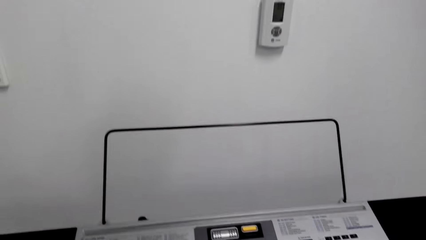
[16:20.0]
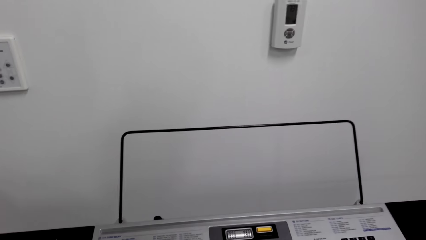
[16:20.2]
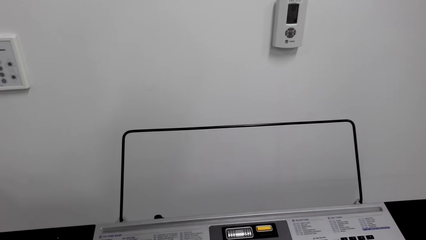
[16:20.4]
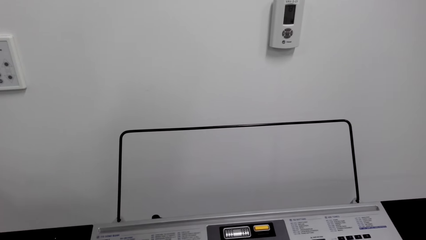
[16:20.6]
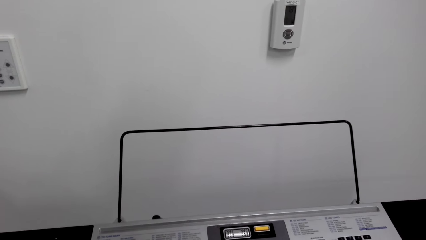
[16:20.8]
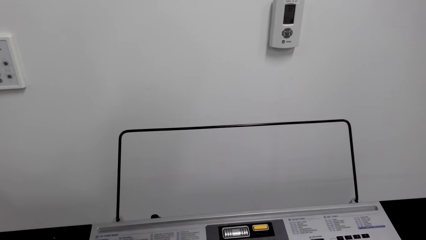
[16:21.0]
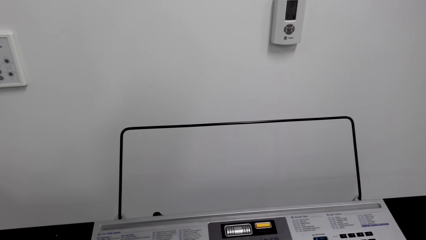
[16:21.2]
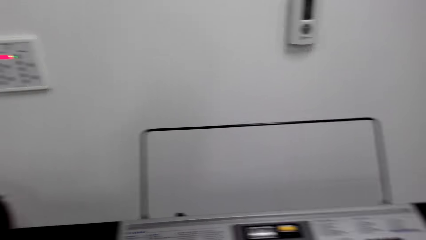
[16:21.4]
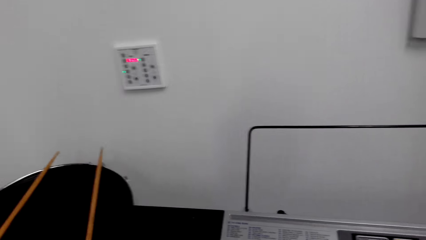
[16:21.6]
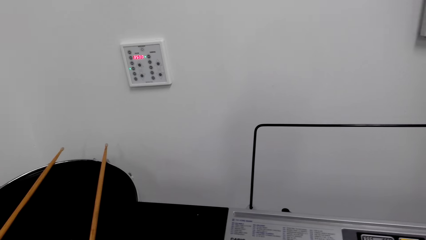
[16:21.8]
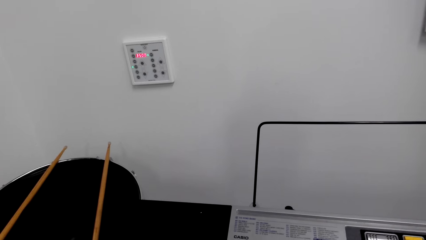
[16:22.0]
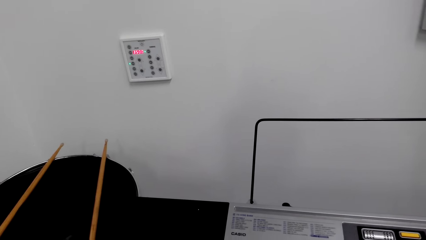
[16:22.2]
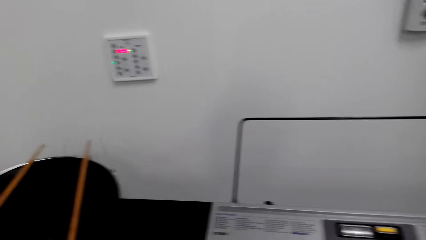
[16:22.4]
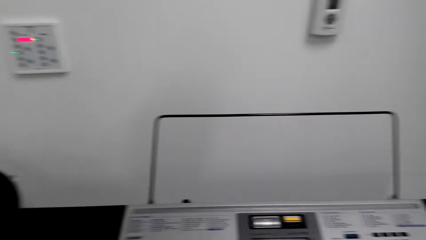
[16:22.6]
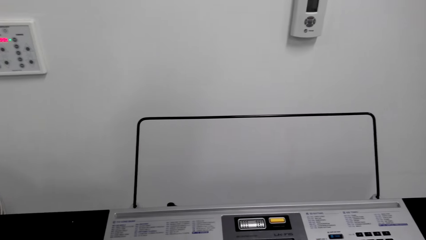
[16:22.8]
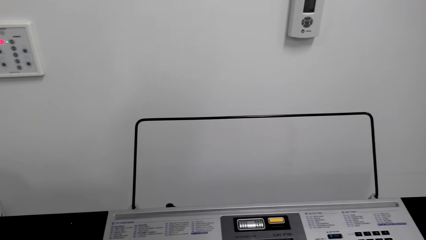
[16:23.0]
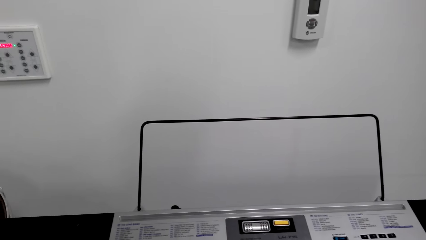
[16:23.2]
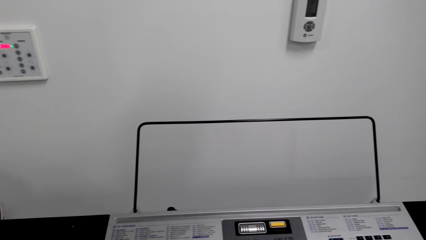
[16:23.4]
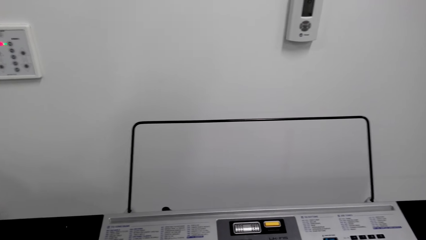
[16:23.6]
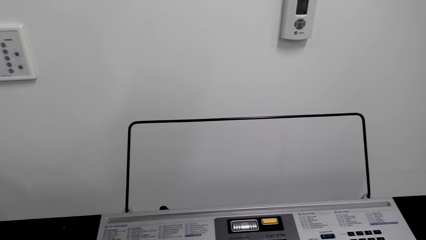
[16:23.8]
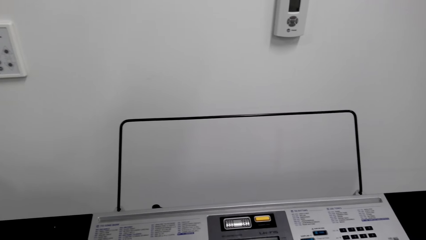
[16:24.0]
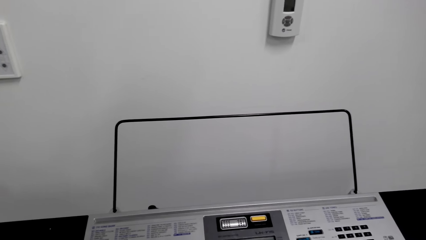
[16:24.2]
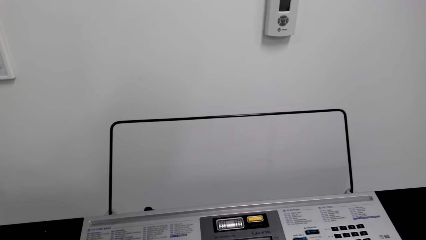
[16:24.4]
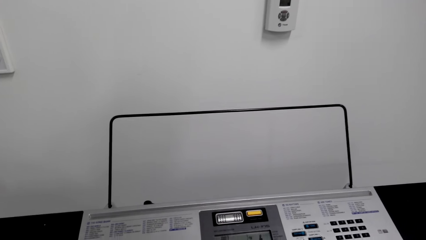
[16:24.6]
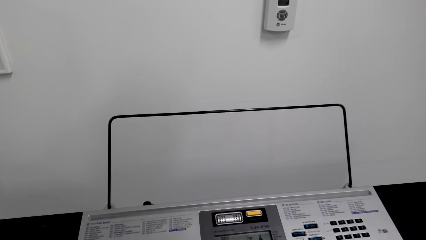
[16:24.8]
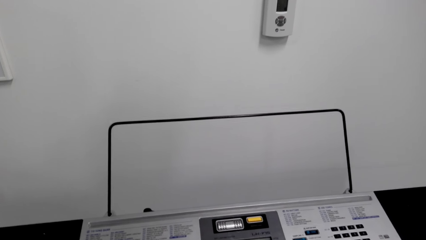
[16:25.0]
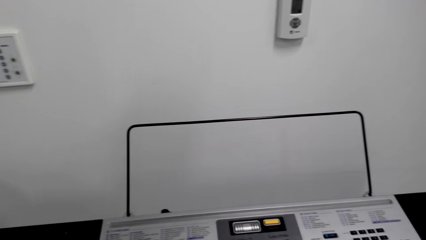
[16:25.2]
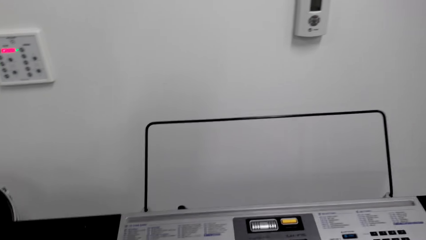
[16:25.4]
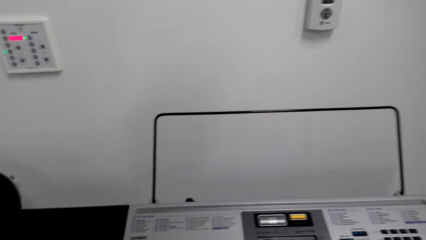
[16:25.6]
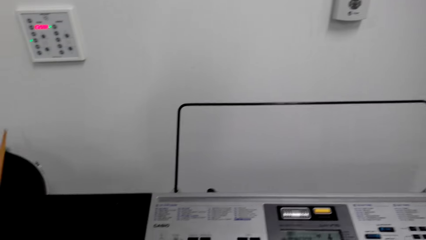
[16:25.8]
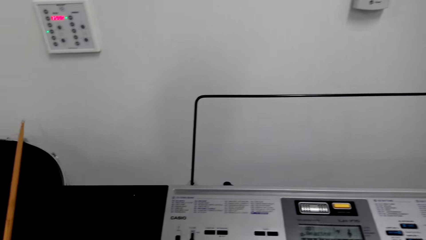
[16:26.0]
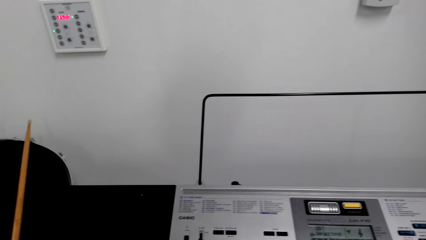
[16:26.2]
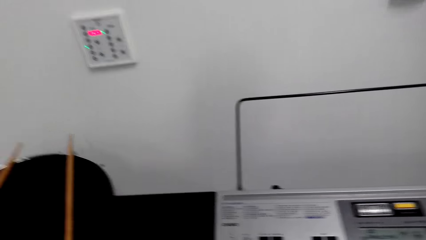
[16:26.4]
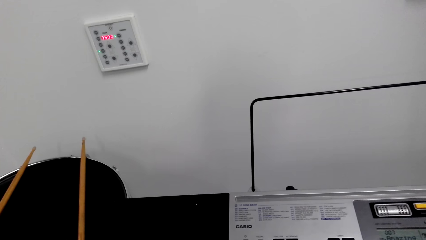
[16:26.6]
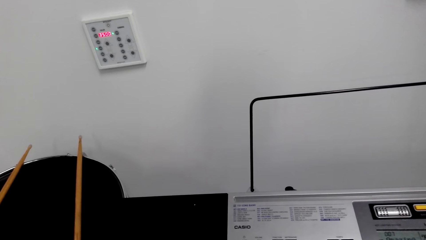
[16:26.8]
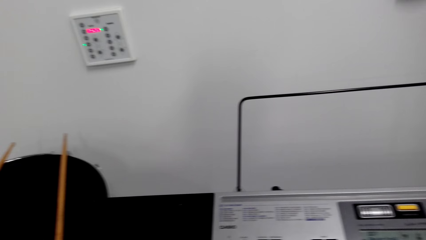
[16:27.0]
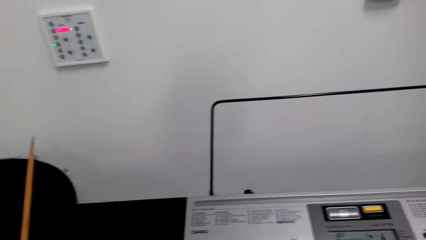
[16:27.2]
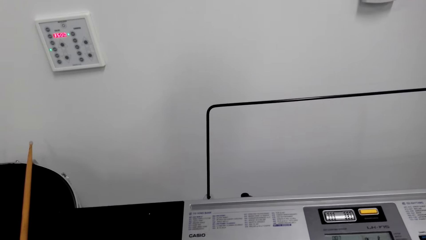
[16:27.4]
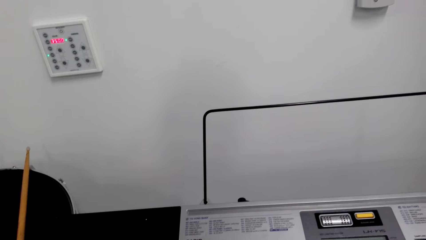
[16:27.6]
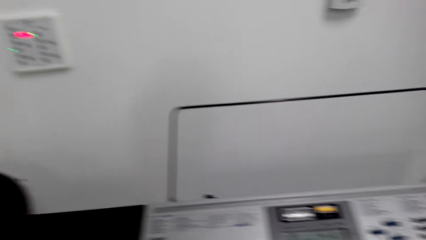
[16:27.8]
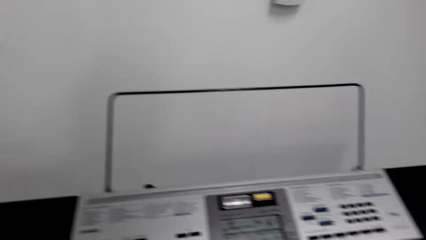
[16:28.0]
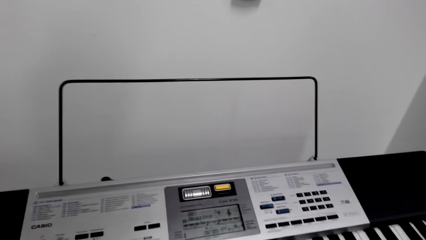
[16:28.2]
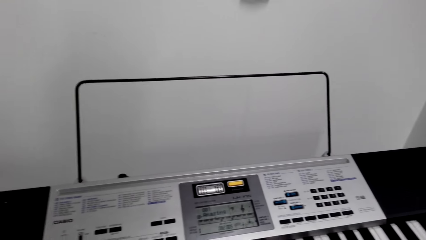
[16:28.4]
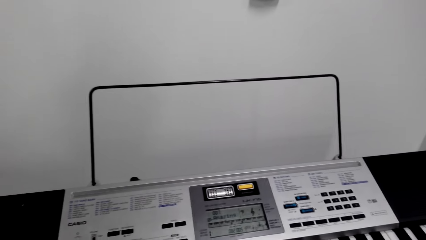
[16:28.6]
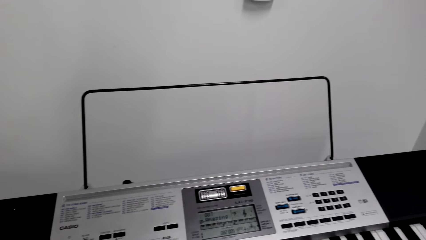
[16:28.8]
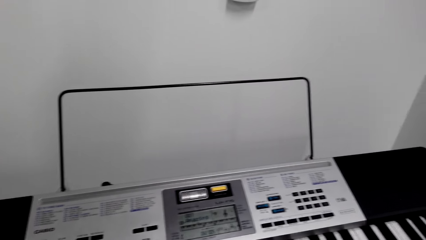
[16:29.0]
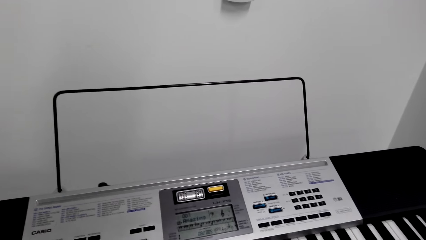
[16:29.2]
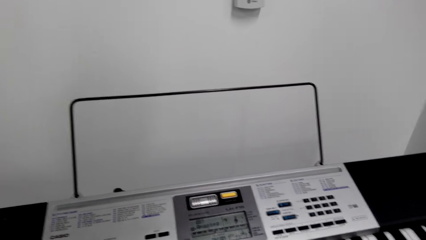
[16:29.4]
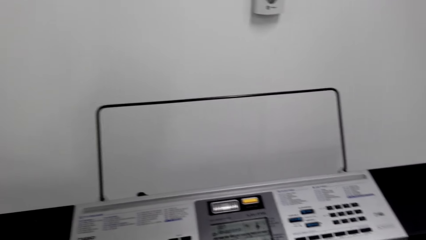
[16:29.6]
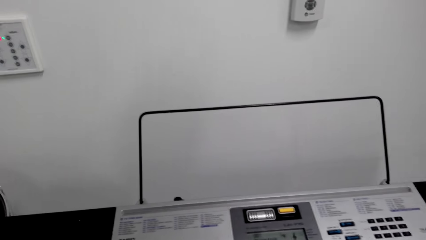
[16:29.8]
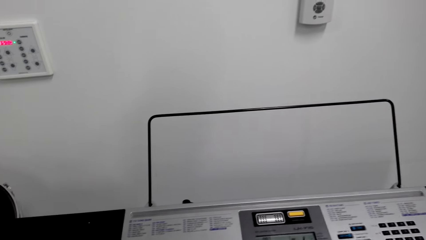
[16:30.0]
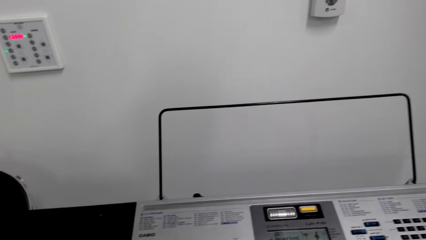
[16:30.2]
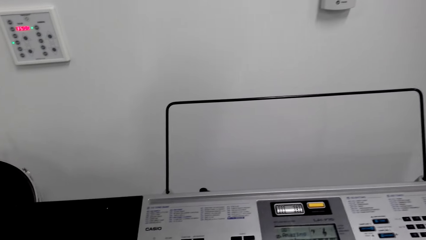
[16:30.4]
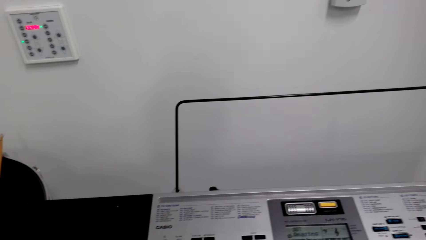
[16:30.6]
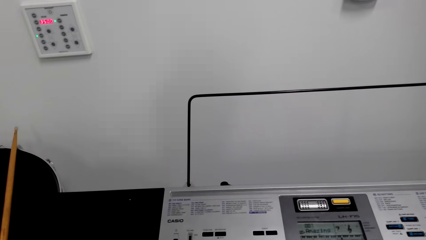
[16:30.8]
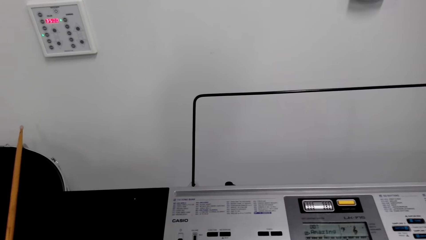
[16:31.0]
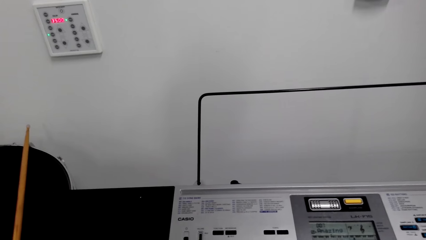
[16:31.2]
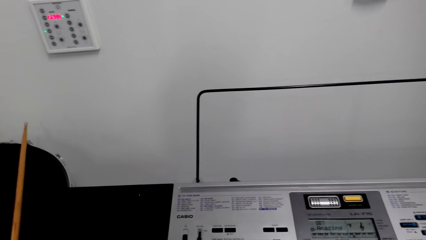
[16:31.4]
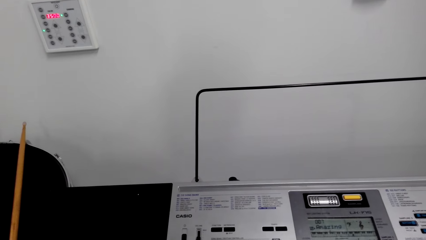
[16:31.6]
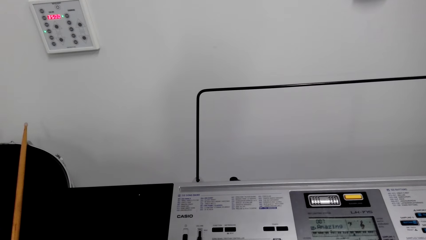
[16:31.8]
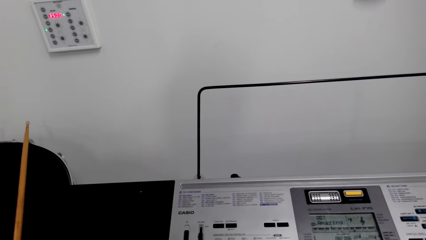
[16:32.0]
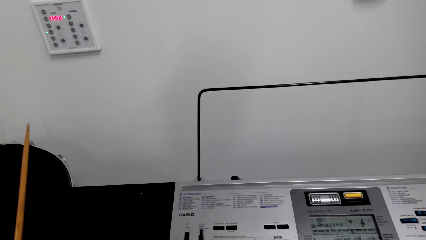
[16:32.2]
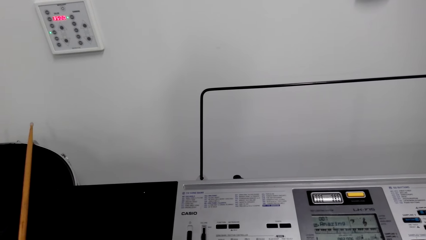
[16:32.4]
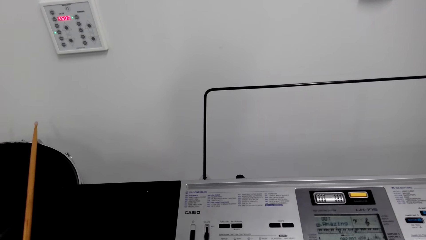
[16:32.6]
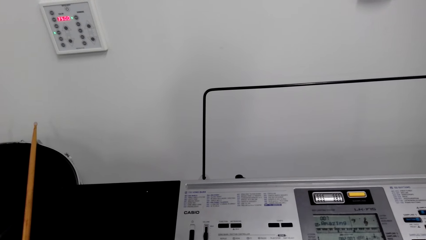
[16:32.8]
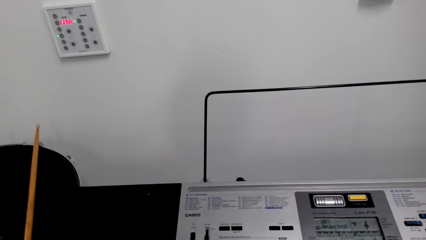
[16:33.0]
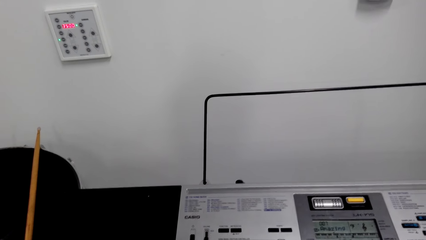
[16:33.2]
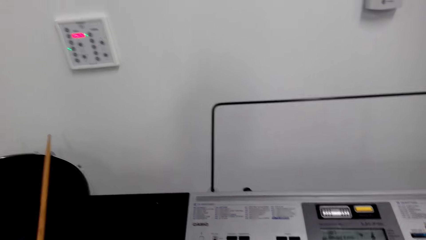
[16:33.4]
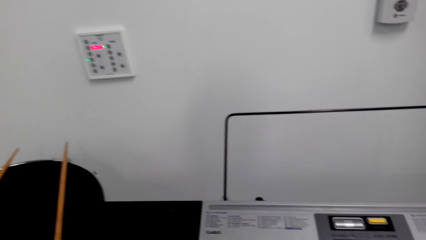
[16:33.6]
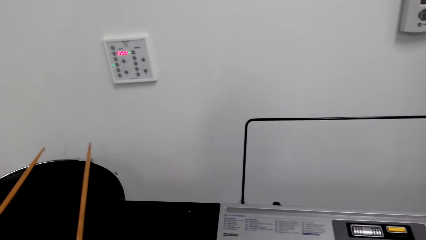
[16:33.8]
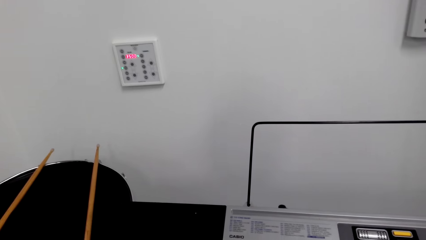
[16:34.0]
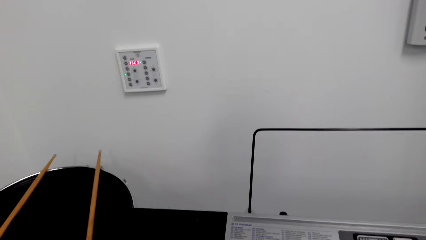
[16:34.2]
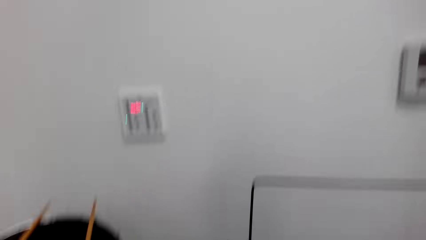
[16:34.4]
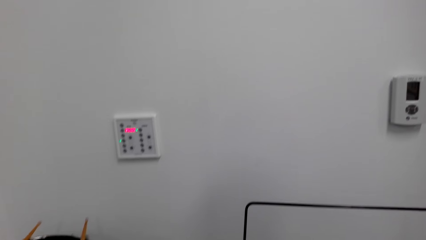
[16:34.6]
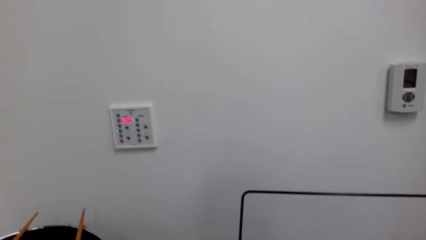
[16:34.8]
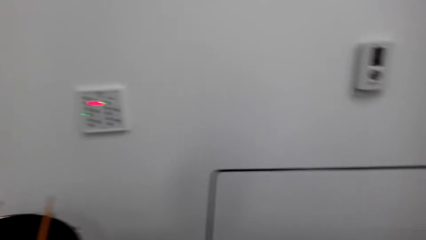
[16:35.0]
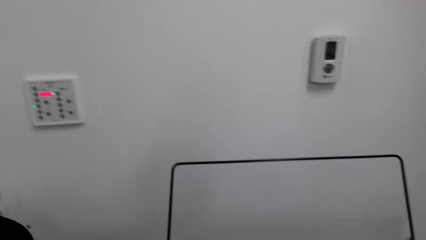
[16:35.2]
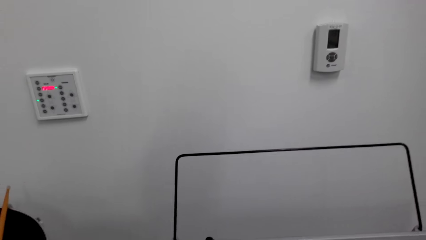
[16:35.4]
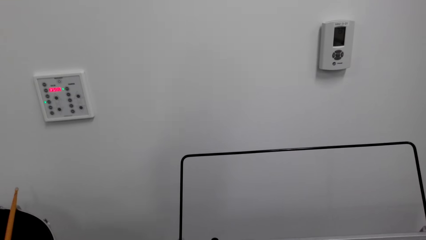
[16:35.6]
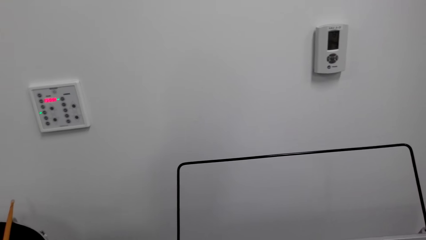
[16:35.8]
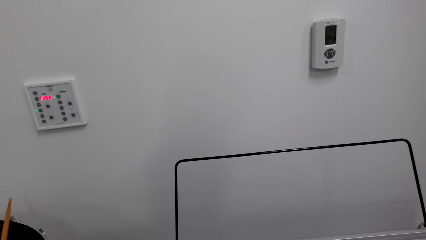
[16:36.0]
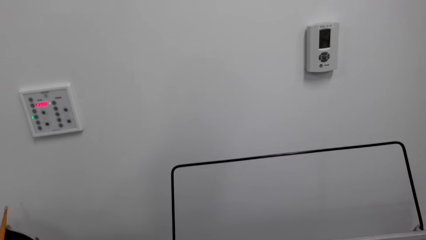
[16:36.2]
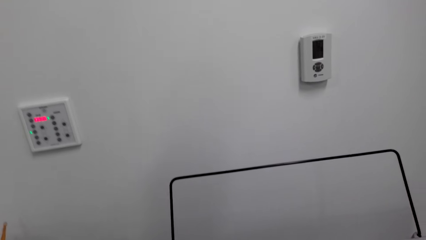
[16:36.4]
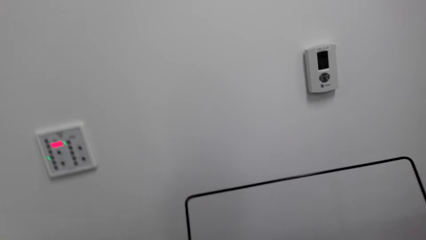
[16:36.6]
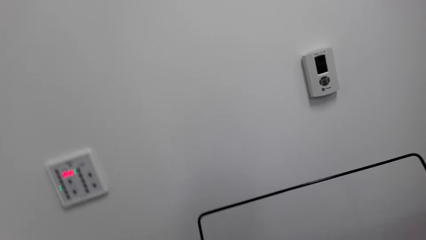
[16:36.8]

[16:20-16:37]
The camera wearer plays a keyboard.
